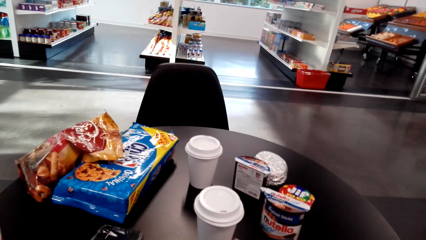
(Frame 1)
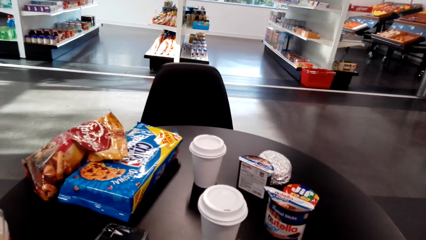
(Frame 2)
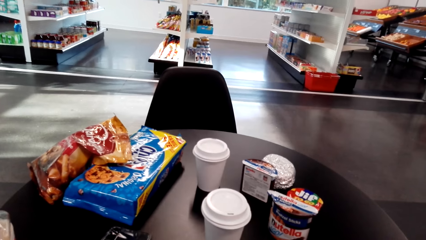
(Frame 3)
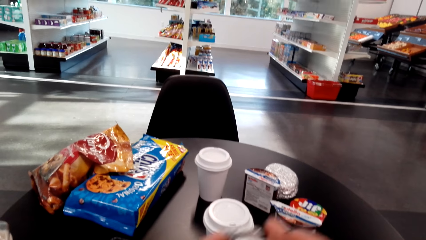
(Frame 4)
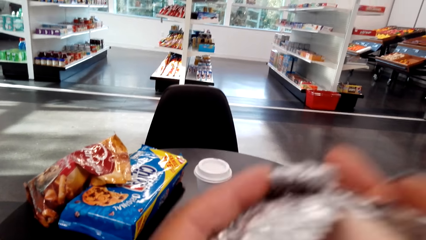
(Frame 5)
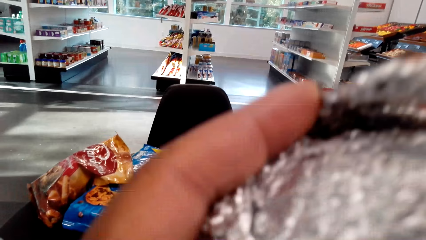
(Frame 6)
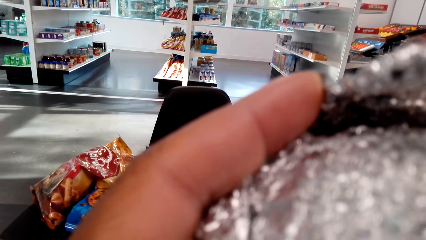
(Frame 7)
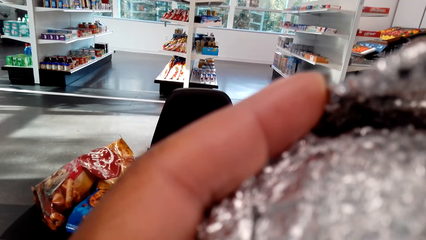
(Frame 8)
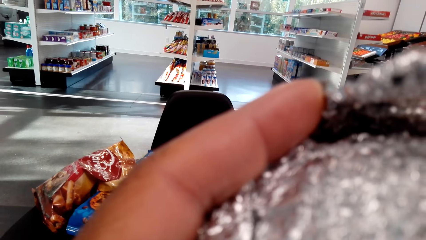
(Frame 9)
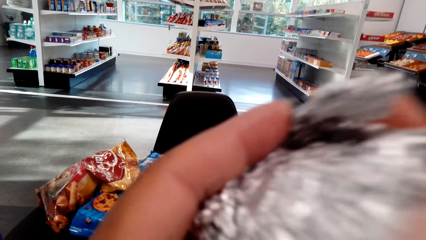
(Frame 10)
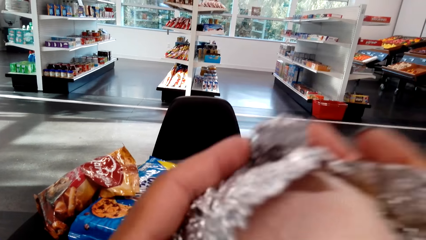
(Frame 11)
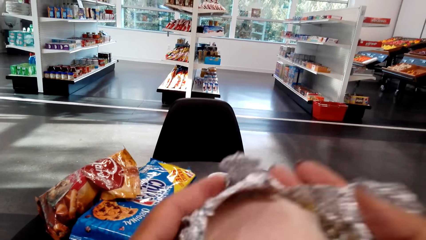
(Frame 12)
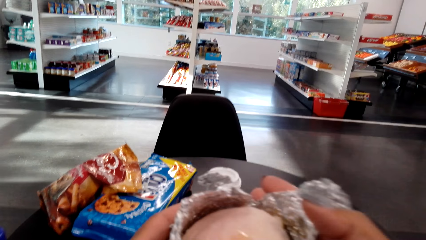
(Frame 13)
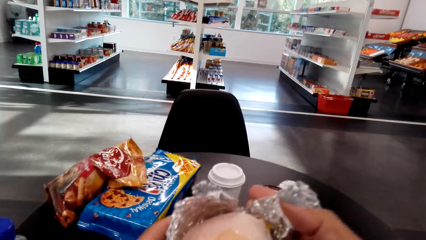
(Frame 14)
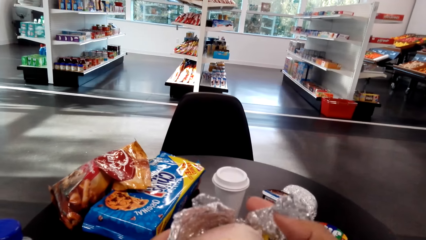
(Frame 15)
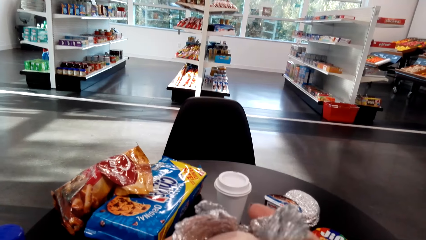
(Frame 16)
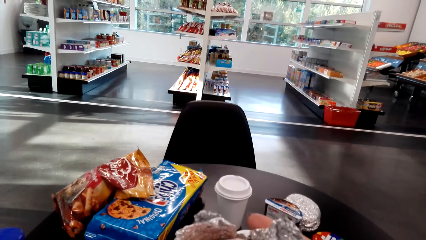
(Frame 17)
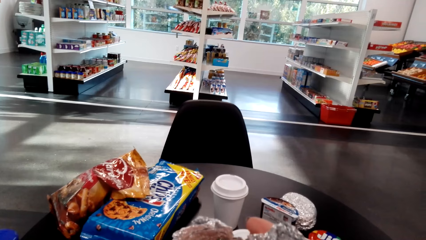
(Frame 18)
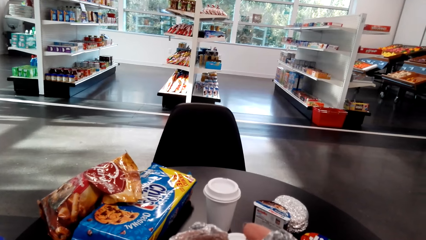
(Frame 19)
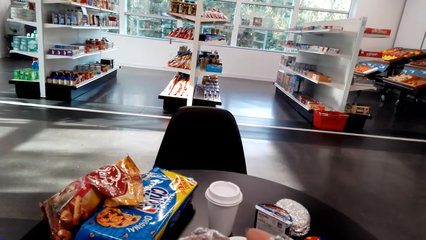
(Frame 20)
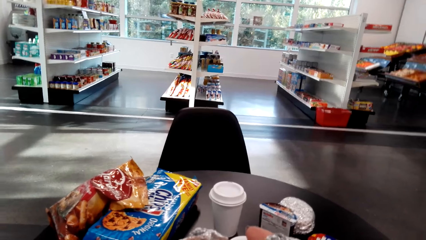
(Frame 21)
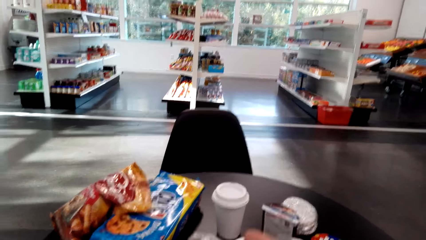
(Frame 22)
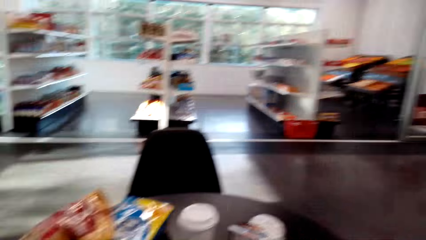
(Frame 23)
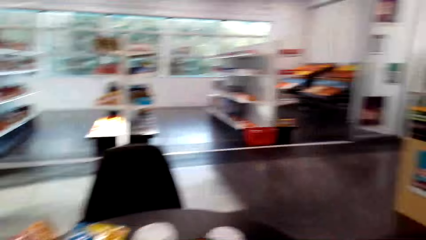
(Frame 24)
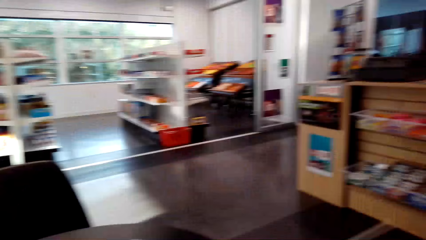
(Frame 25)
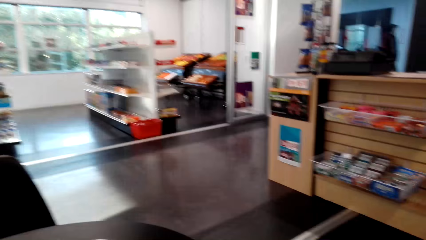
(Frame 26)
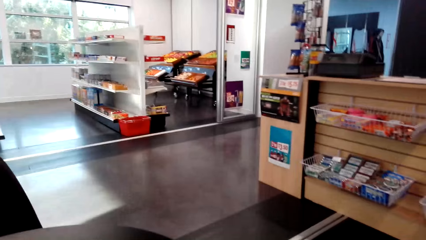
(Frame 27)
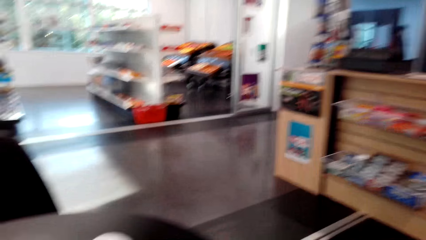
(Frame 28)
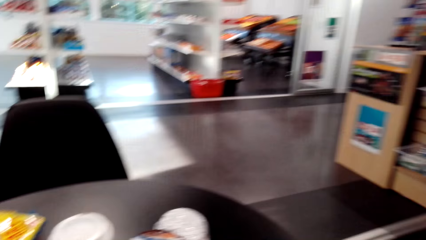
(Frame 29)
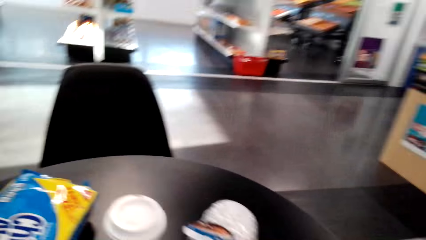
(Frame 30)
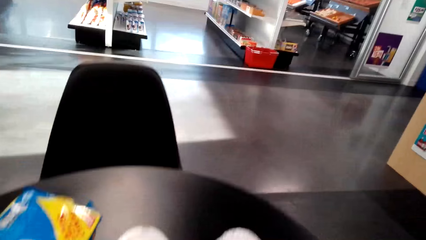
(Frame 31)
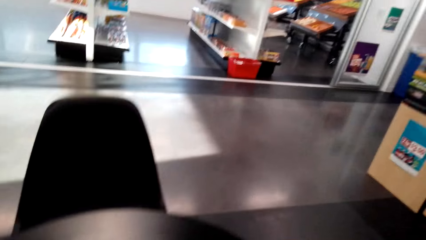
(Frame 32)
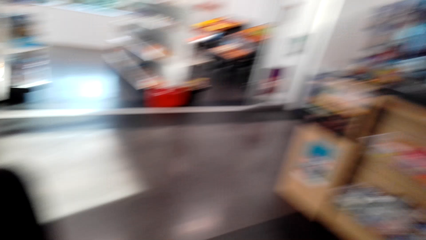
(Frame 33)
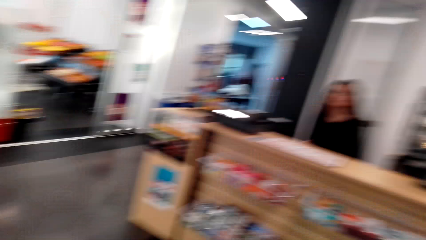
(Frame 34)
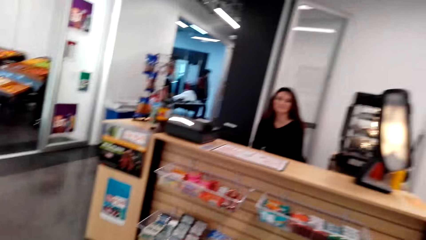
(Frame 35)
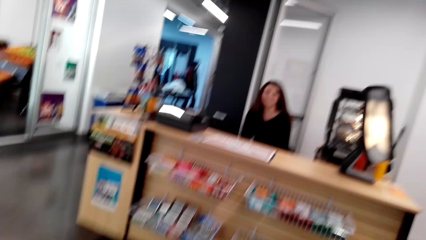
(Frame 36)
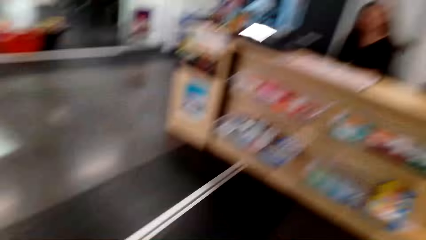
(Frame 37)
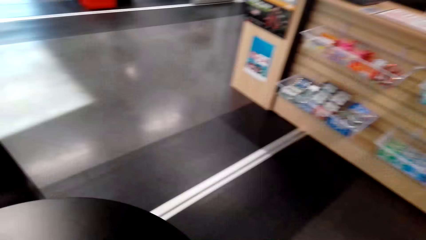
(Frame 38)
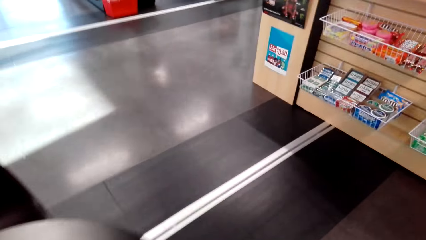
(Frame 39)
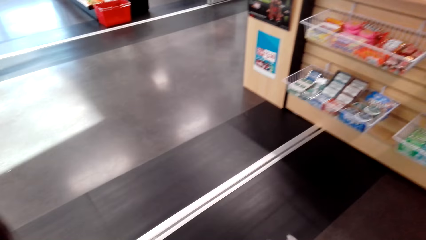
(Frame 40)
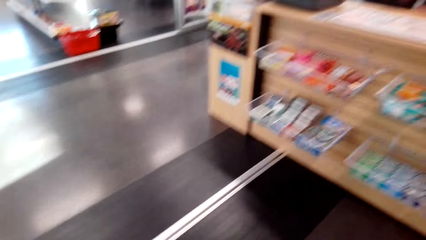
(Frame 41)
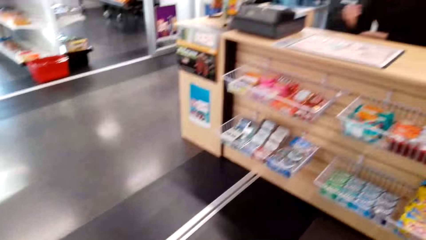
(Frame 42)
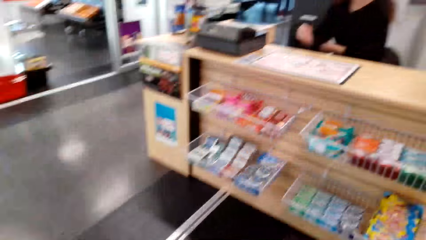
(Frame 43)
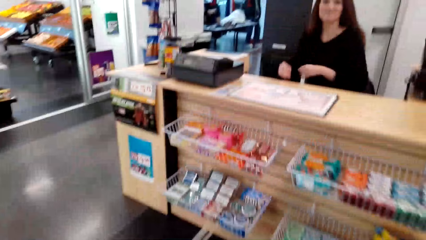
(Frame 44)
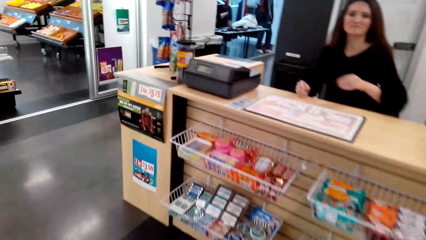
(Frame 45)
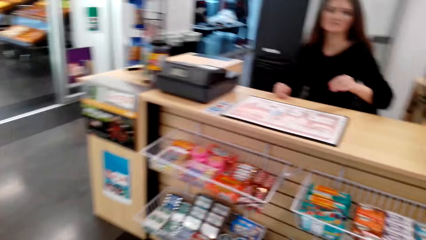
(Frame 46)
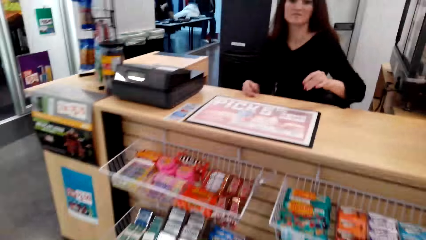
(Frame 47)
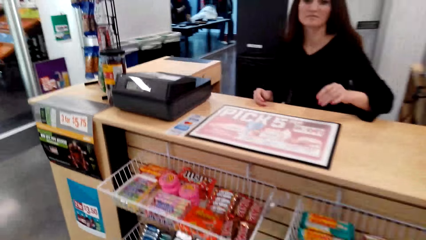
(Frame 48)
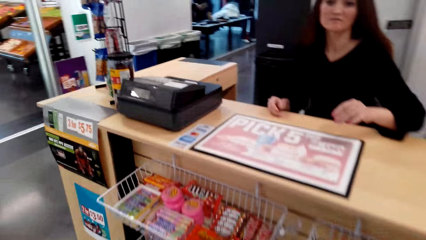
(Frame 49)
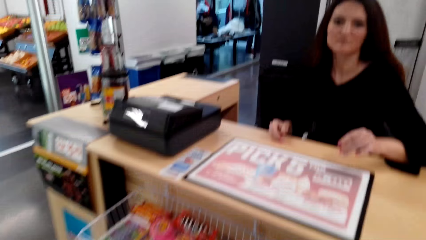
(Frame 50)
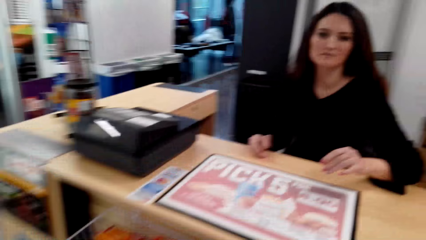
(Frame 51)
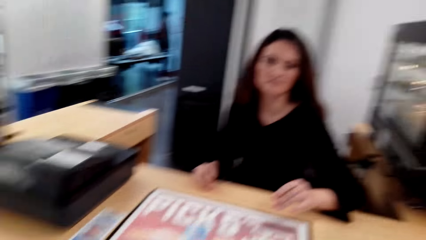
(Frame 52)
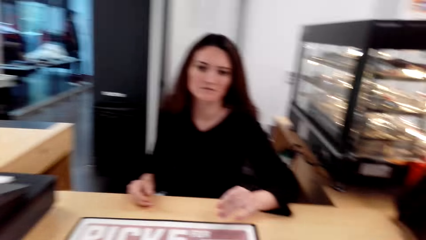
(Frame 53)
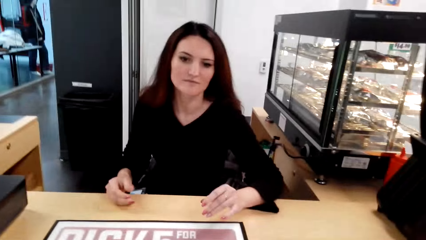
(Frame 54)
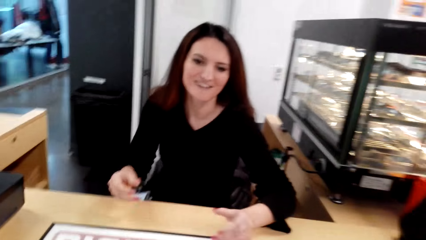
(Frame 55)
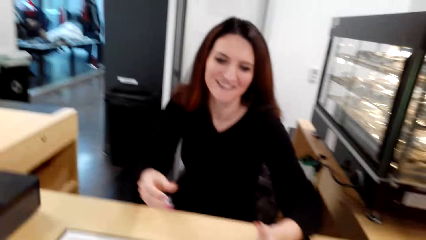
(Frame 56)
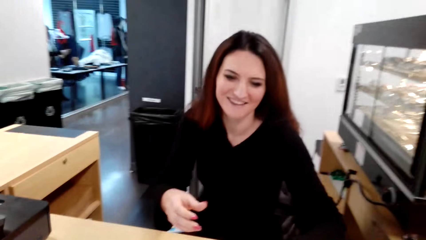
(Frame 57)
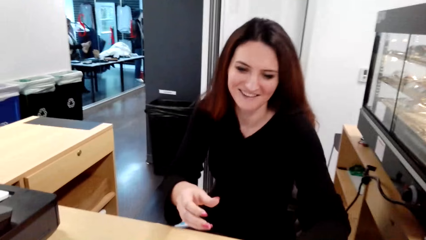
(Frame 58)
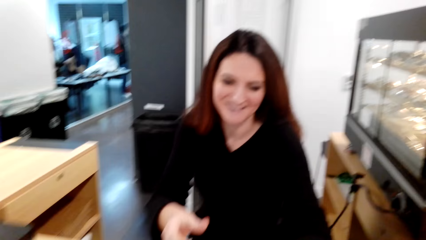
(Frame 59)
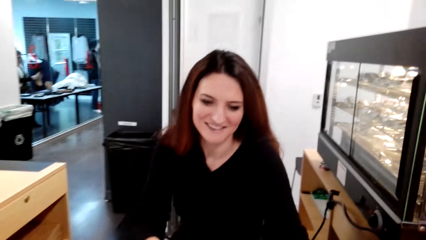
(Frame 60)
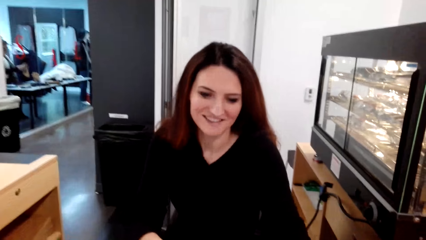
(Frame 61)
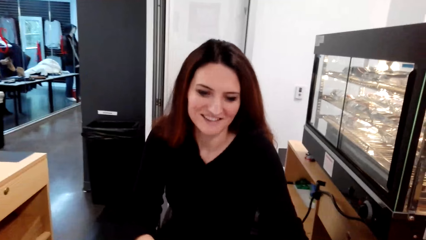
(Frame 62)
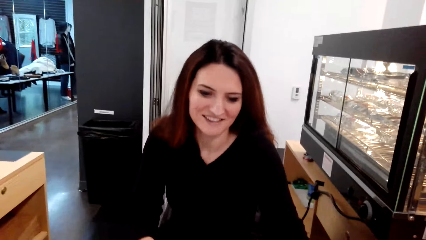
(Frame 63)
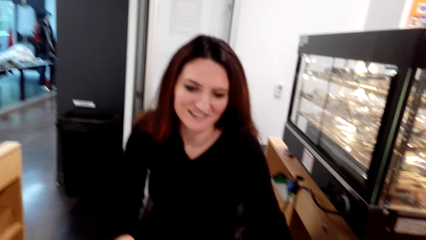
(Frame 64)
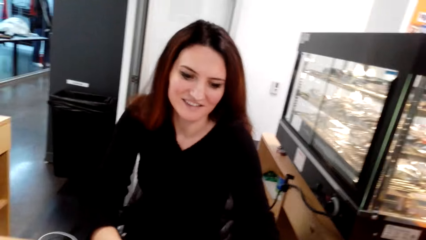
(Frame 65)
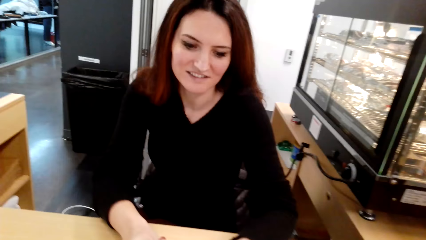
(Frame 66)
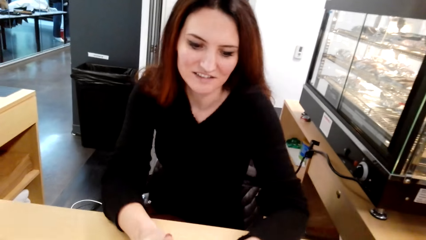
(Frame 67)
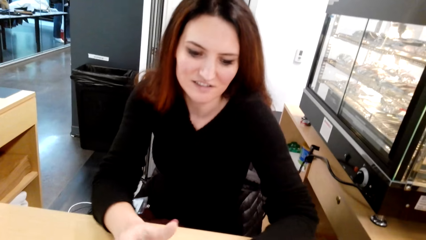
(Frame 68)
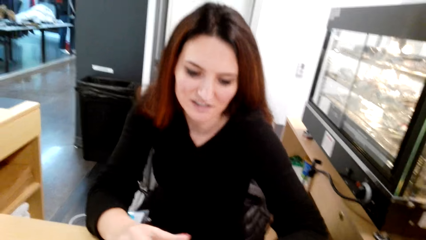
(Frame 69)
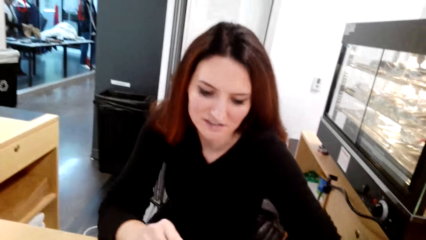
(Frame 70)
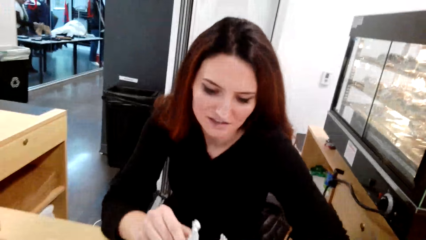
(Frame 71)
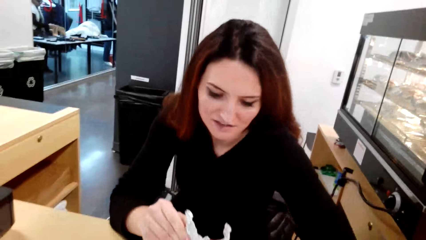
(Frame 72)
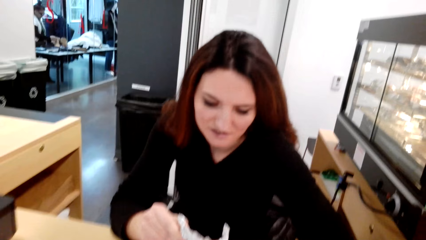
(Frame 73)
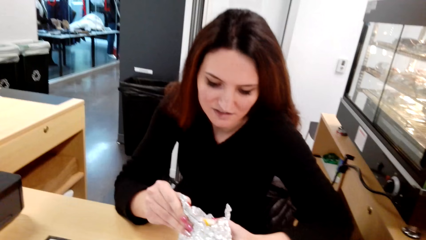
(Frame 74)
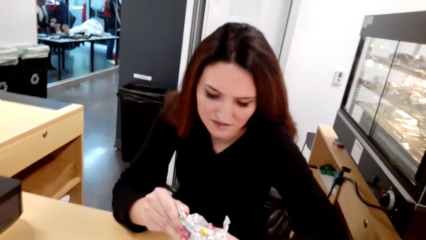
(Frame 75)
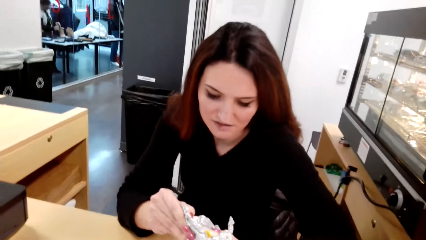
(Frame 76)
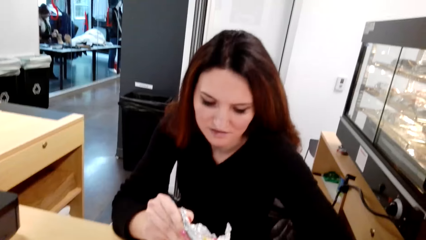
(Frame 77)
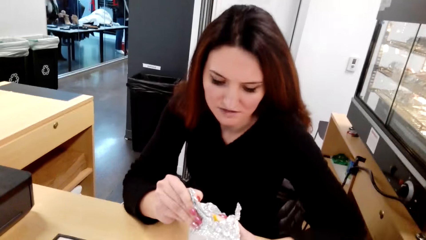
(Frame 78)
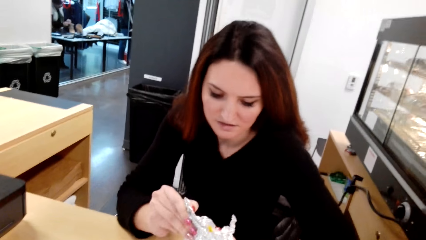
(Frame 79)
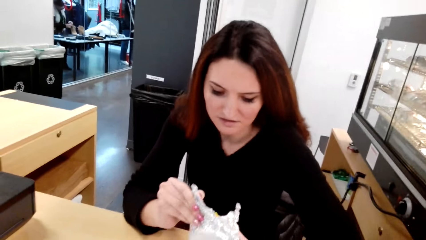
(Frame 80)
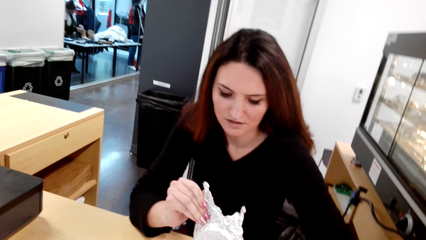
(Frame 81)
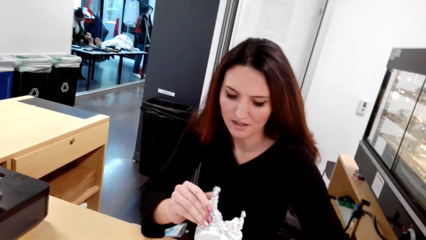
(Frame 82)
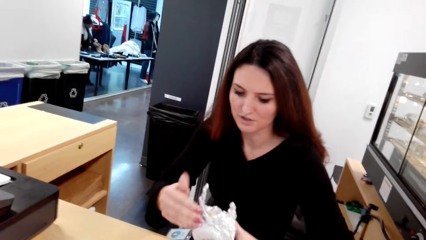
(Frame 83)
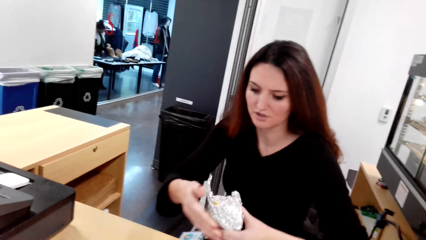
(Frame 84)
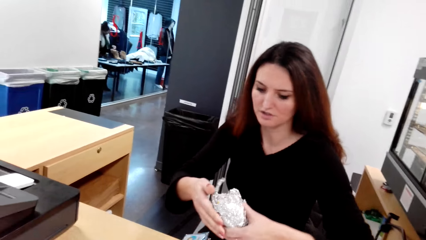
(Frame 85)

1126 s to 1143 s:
The camera wearer eats something. They smell at something. They breathe out and look around the shop. They stand up, speak, and walk around the shop. A woman sits at the counter. The camera wearer places the food on the table. They walk towards the counter. They converse with the woman. The woman checks the food.
